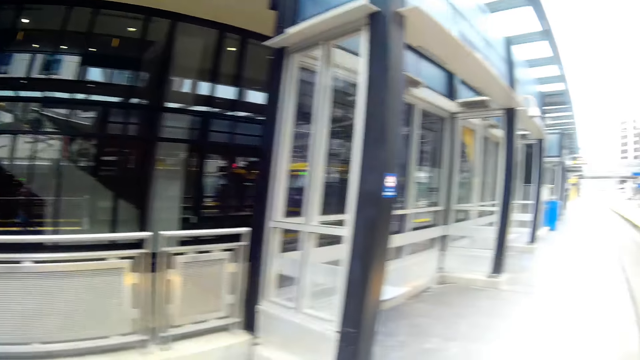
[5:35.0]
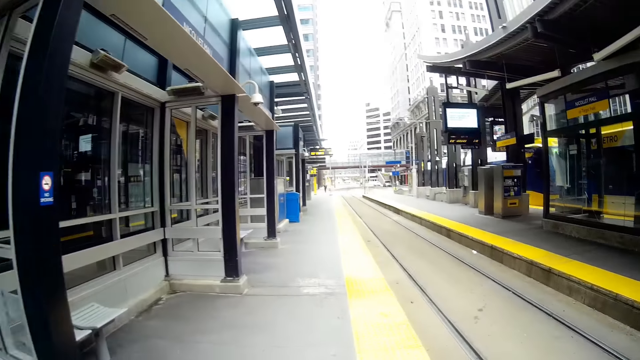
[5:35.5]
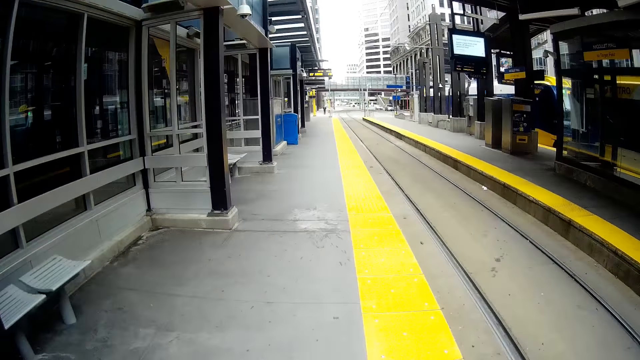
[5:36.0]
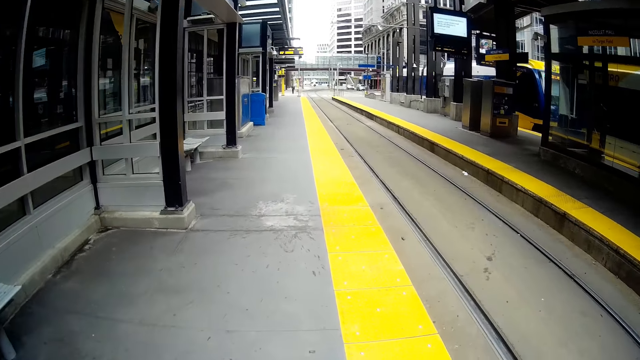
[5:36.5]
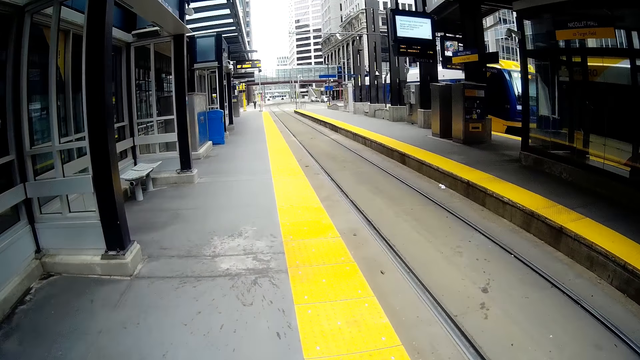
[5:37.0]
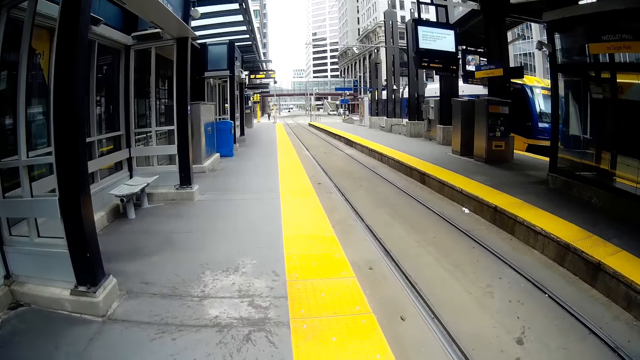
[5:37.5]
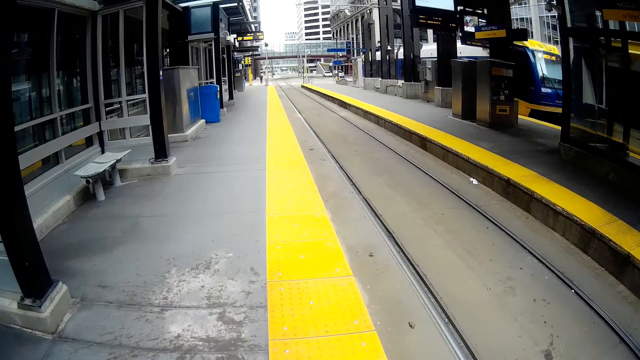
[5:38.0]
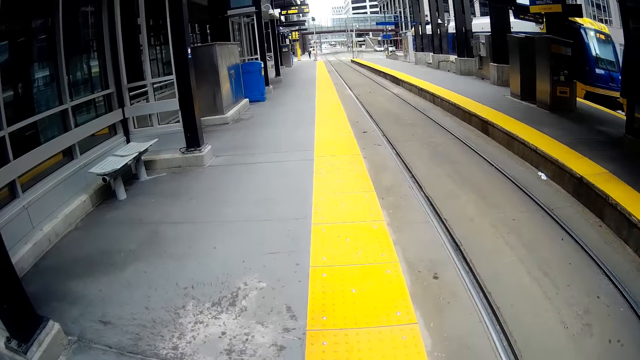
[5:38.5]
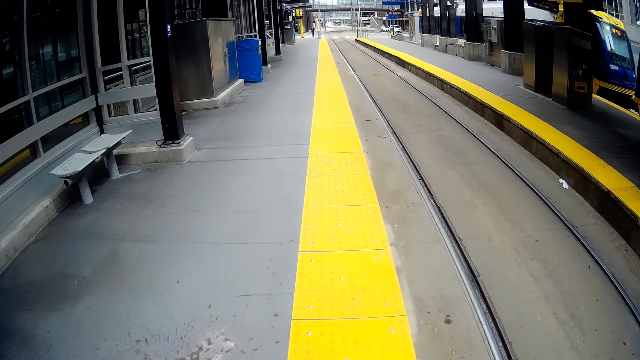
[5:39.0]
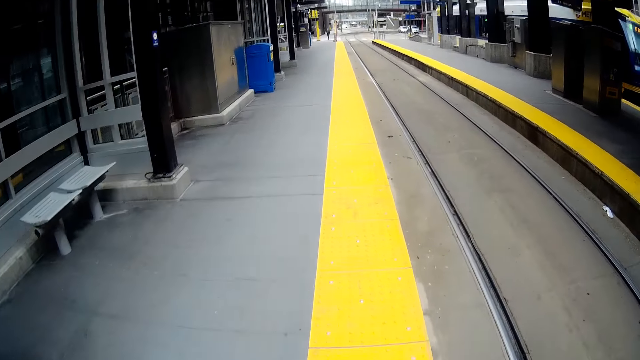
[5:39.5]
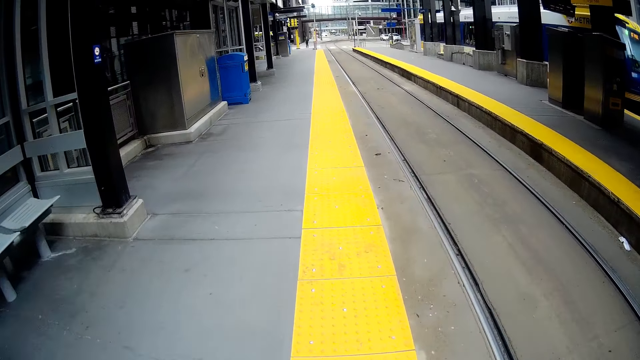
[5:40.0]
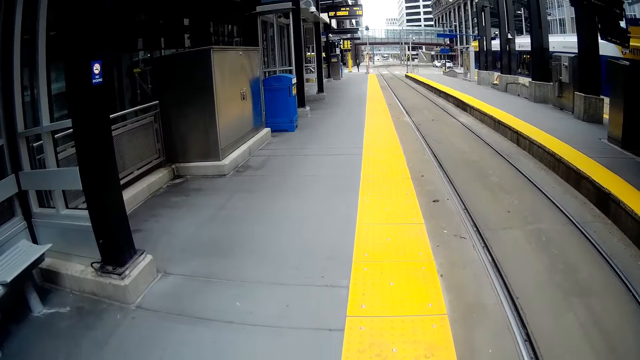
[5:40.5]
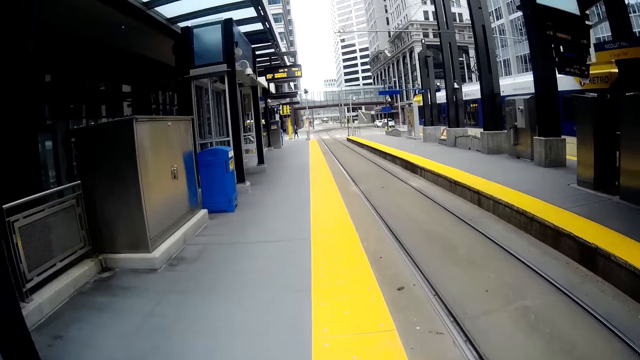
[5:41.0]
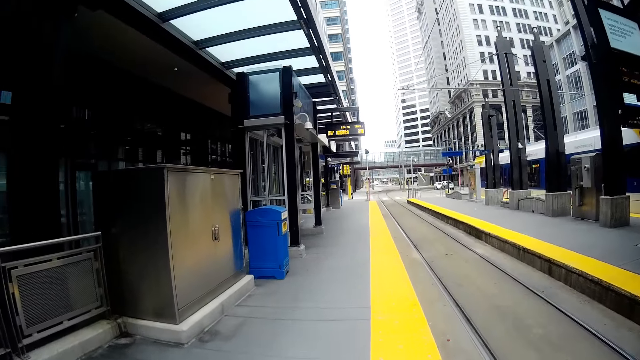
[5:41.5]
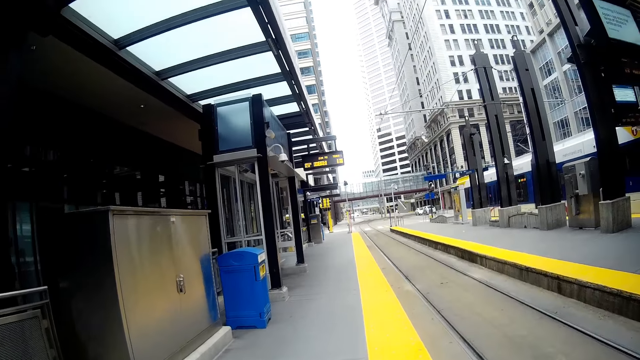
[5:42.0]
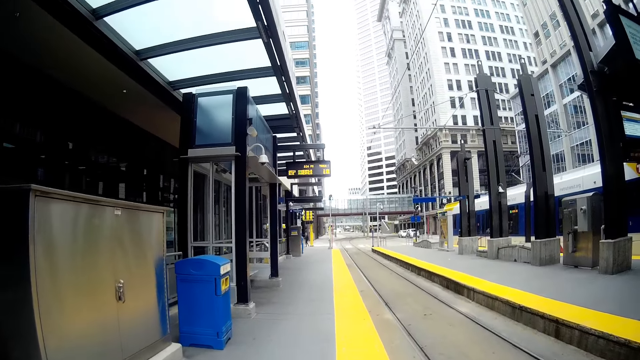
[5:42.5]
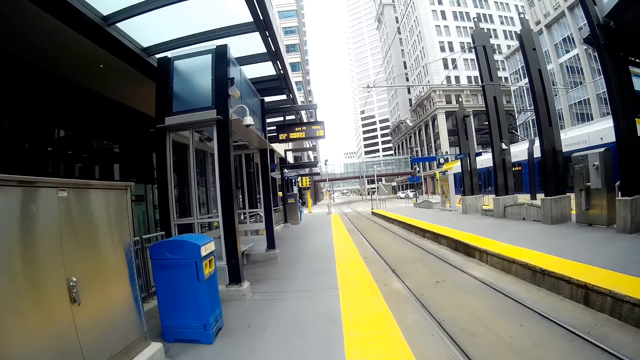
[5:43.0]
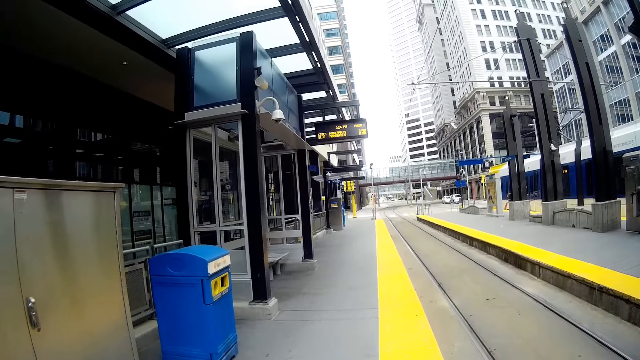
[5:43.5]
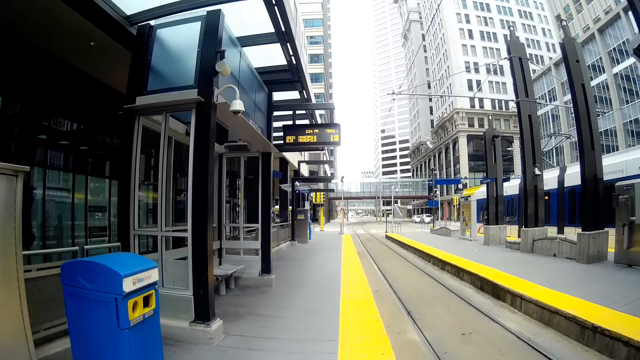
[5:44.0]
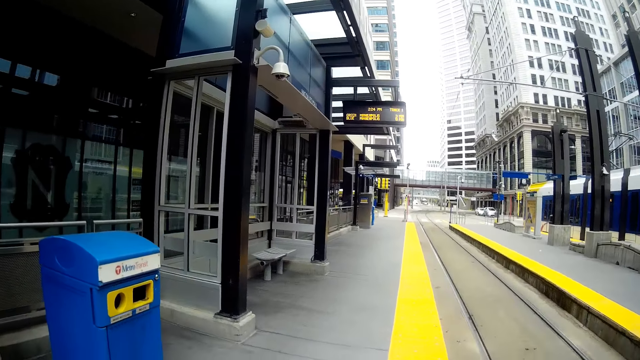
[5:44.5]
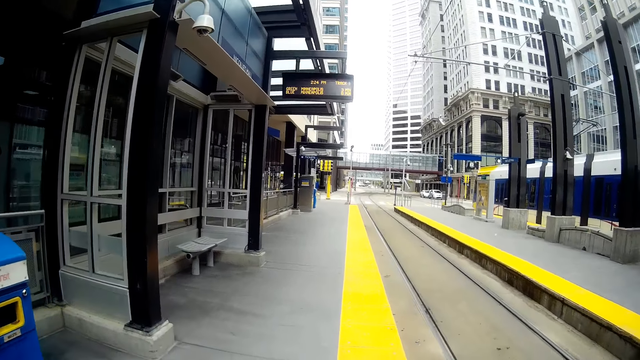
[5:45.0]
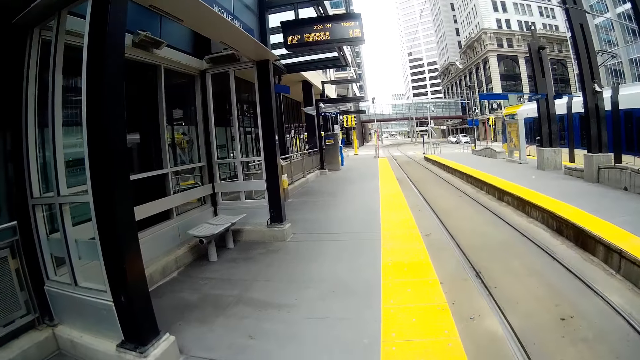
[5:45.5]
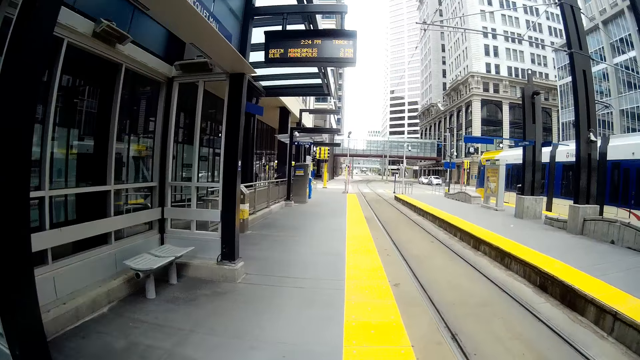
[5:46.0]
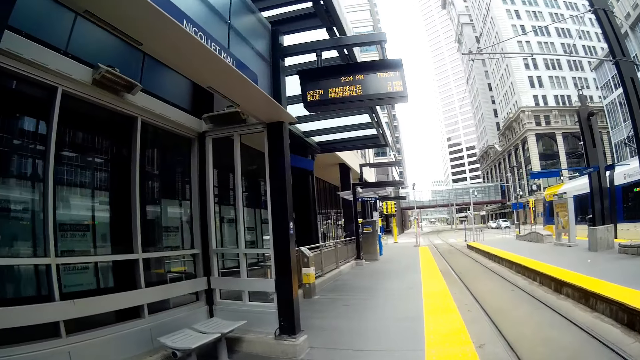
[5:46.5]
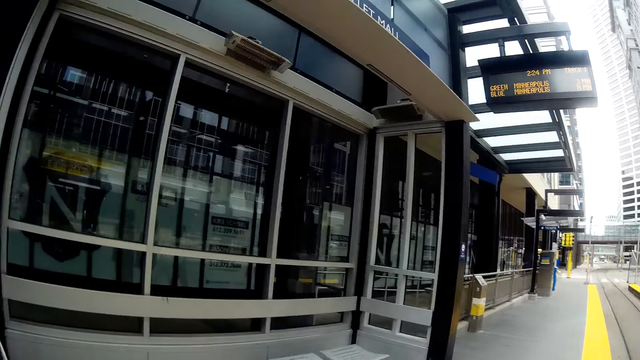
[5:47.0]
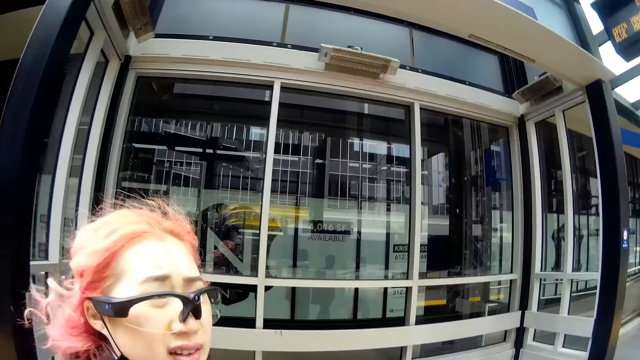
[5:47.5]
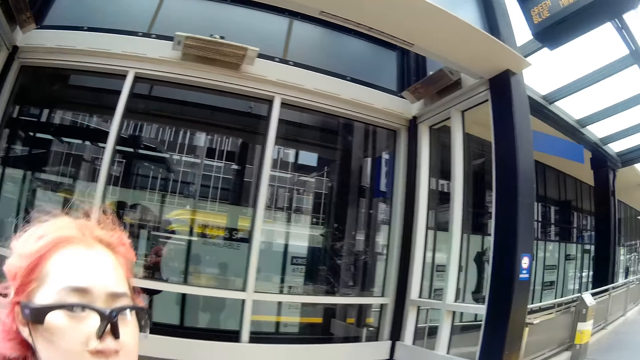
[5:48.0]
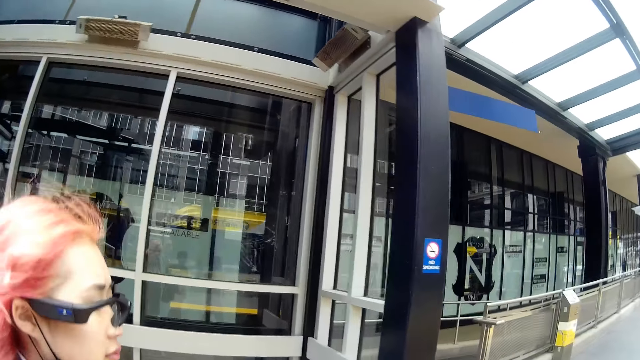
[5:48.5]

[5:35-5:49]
The camera wearer converses with the woman.

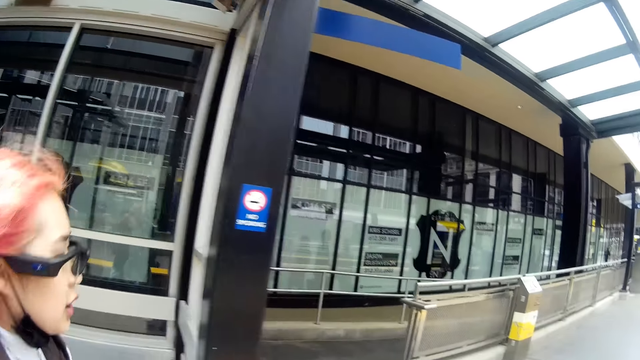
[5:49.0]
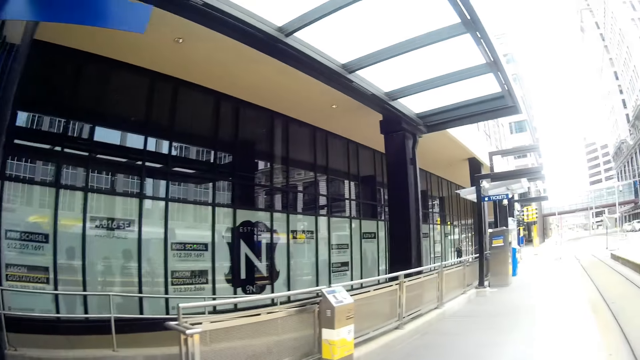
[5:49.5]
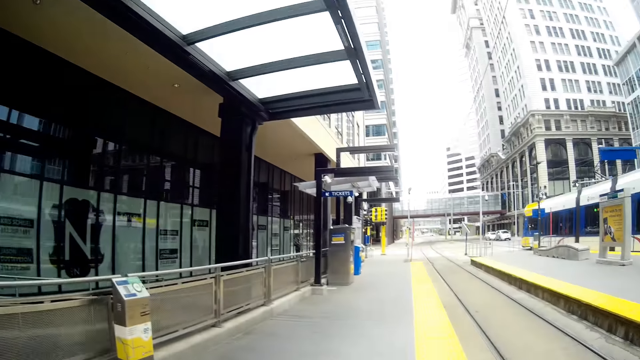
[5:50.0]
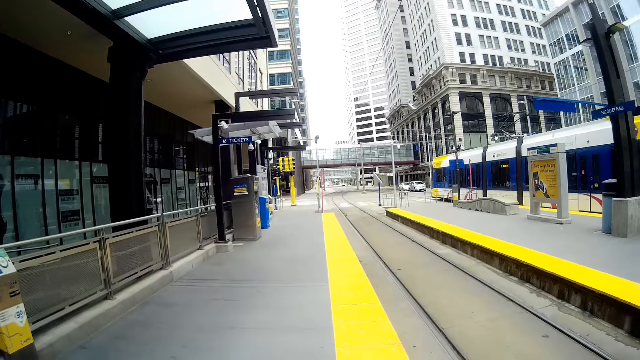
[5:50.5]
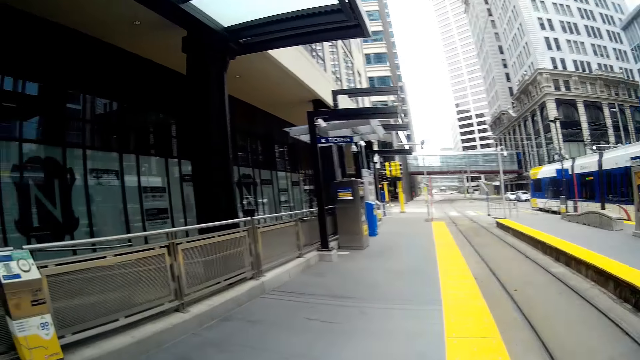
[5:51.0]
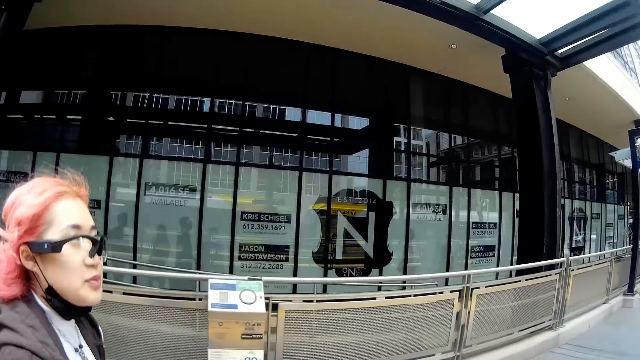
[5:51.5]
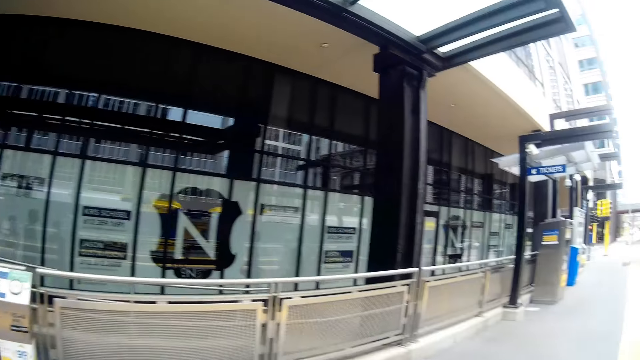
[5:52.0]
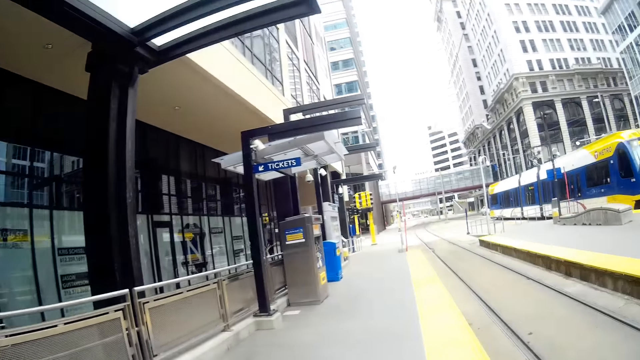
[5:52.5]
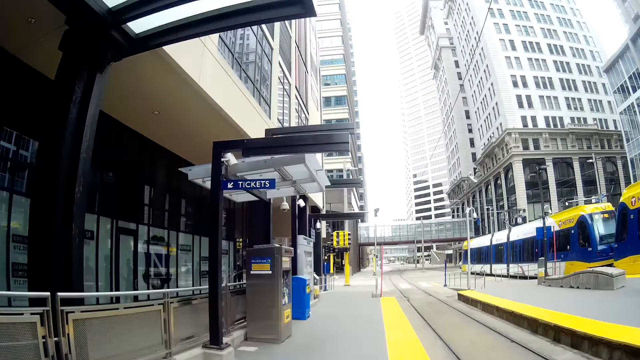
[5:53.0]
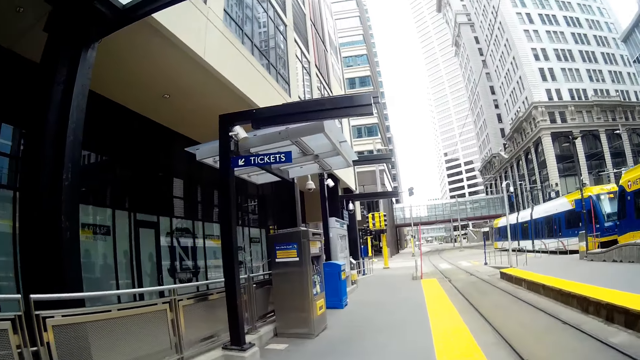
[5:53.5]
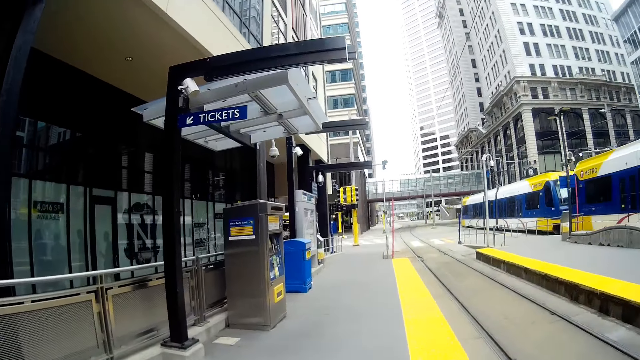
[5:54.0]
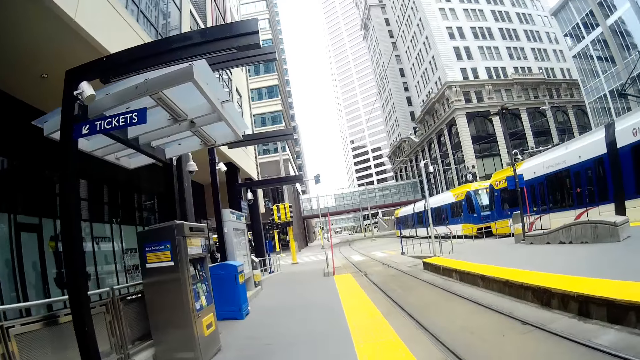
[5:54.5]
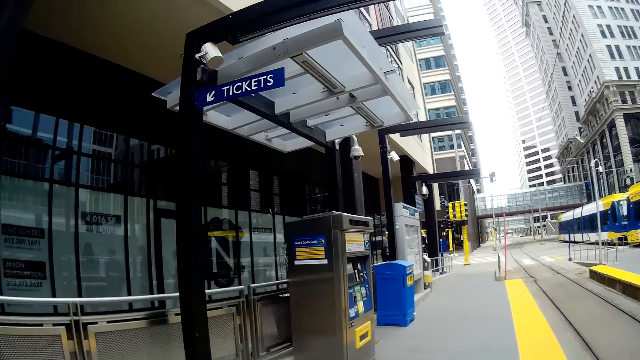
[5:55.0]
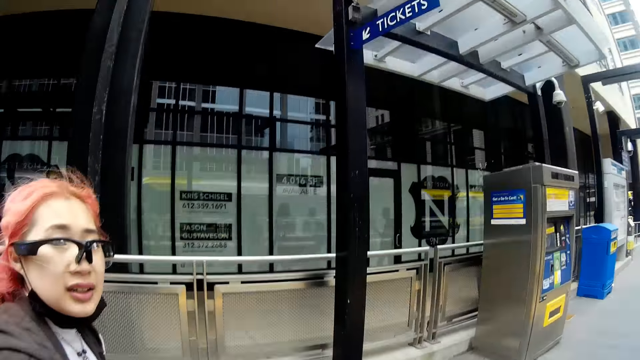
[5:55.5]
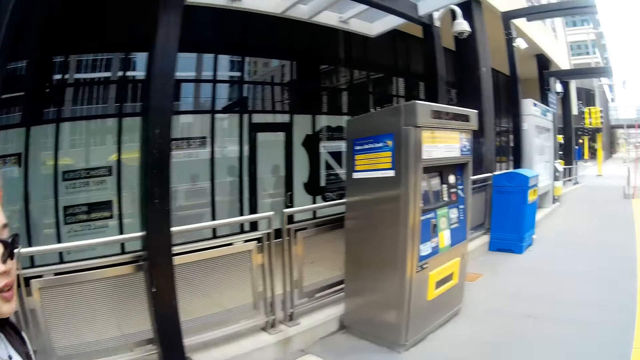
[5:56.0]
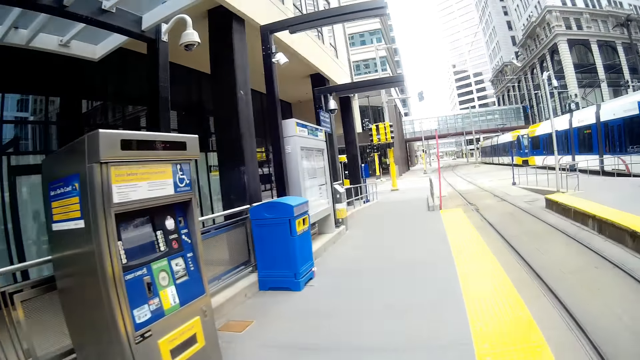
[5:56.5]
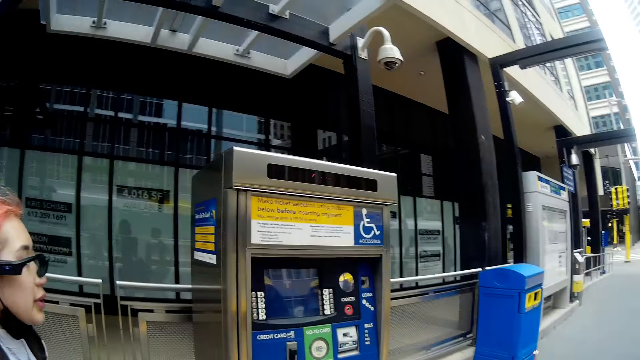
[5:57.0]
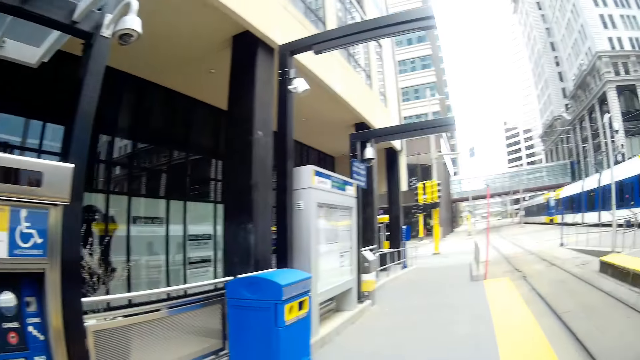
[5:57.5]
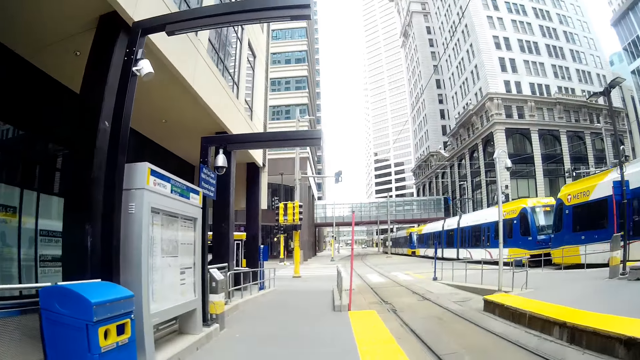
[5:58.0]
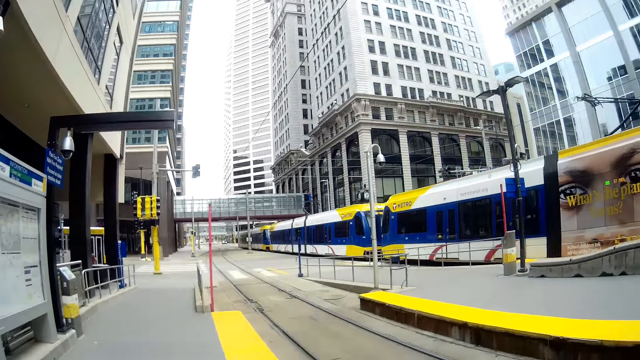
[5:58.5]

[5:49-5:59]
The tram drives past the camera wearer.
